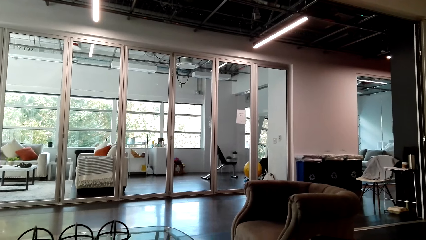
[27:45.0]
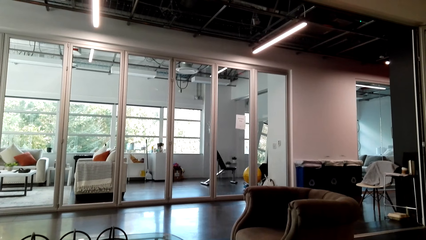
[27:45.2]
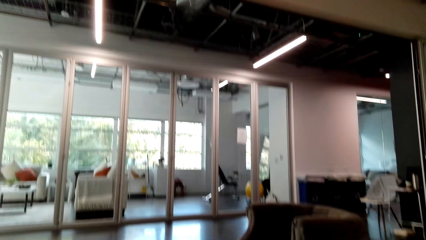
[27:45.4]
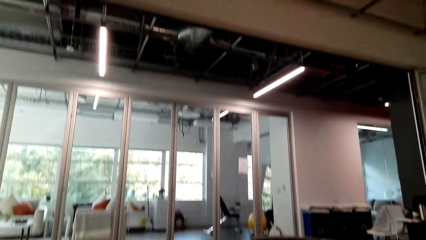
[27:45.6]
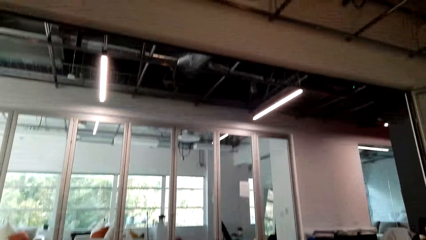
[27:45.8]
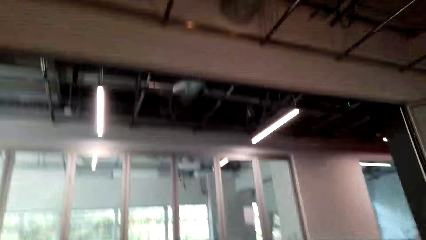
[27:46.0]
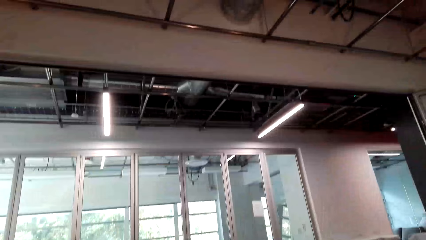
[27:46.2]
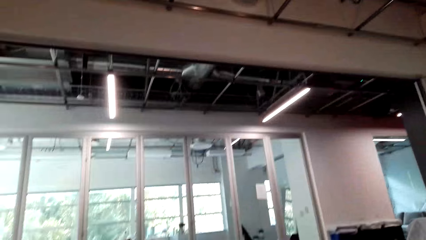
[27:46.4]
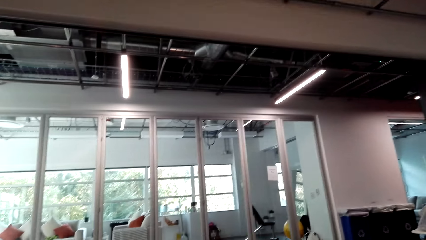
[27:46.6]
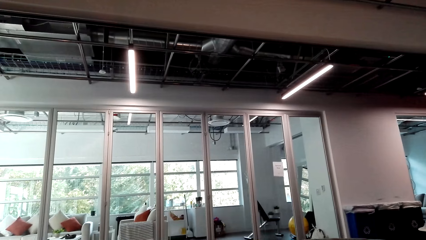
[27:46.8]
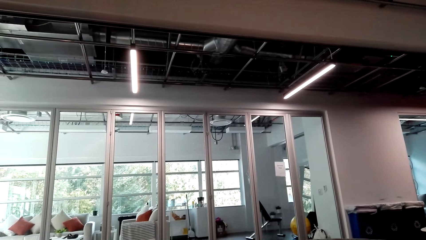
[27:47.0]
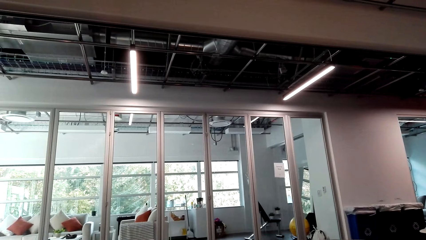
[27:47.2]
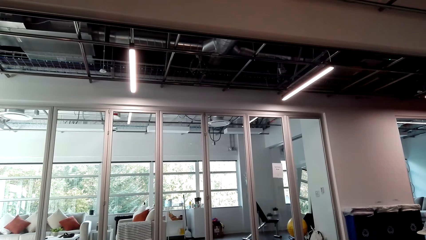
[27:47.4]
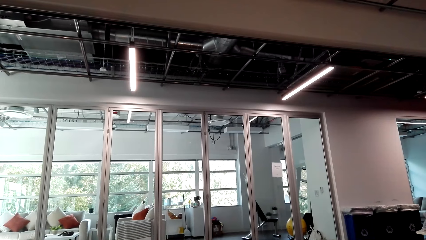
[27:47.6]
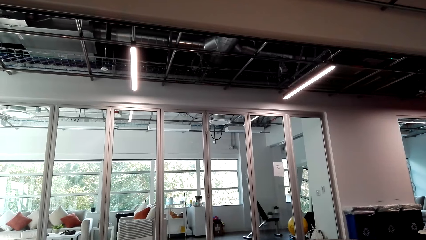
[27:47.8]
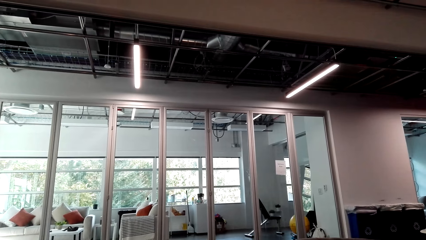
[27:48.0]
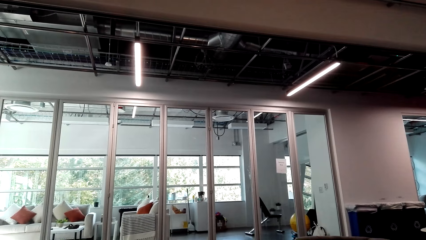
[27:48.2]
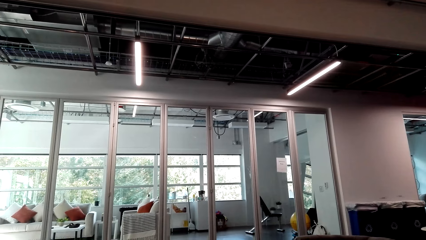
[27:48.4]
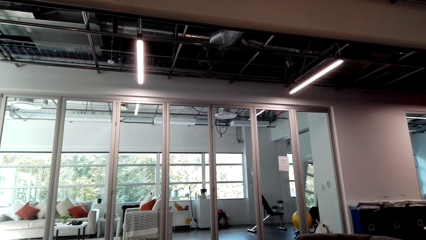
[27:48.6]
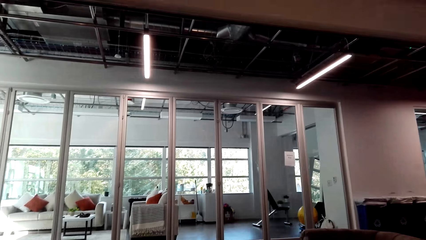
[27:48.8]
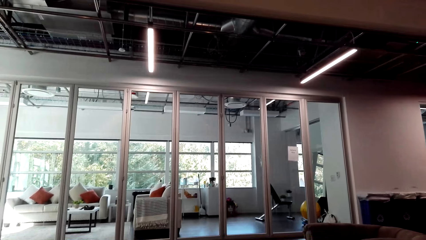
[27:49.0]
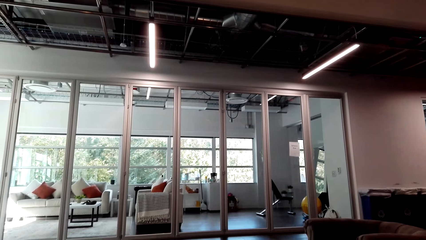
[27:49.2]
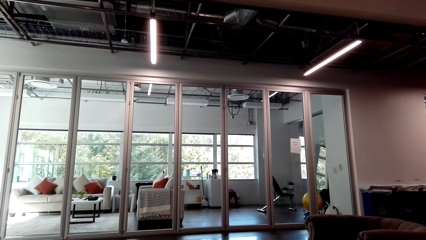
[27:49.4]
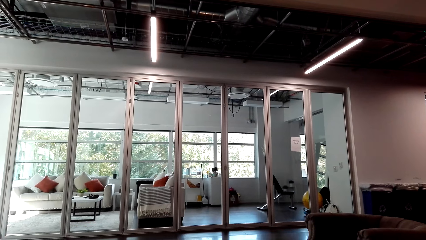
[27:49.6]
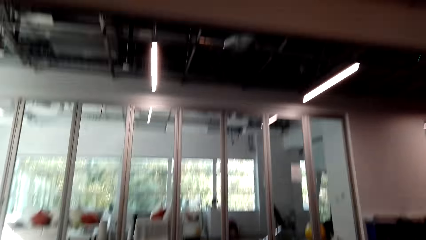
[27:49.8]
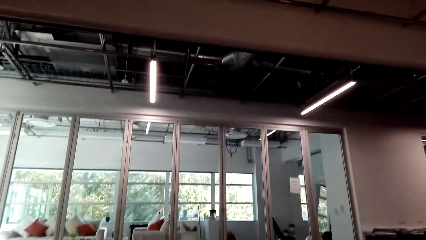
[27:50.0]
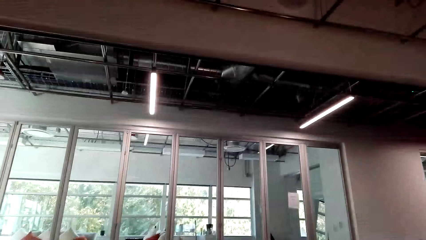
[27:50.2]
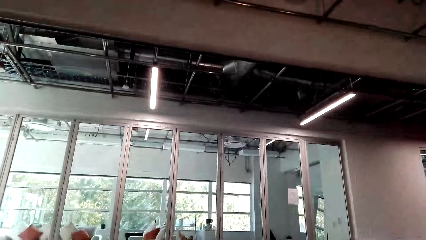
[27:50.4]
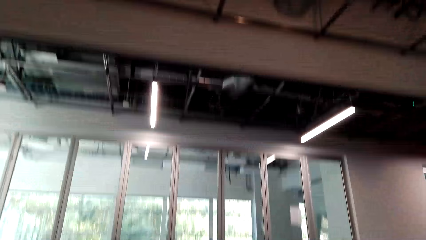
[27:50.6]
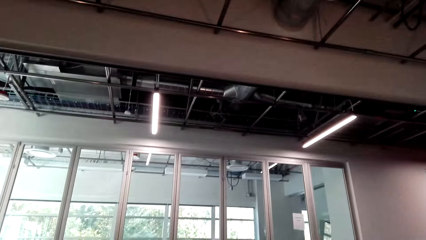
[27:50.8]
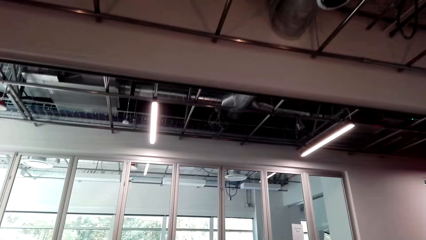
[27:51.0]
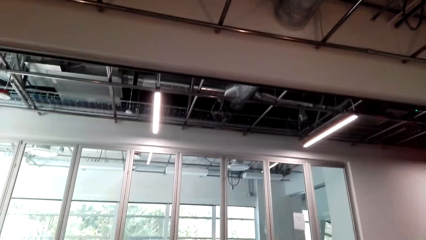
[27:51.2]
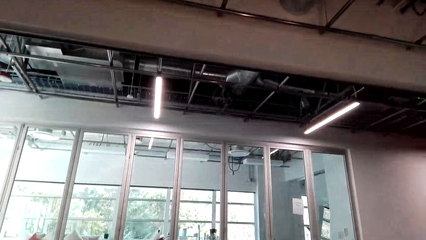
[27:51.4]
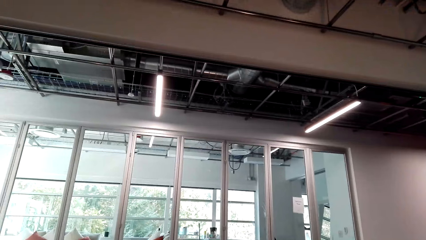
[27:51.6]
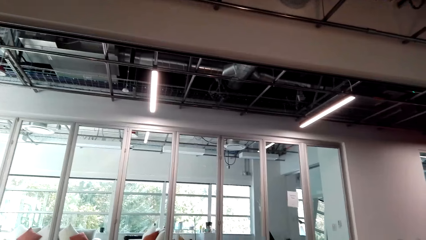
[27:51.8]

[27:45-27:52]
The camera wearer looks around.

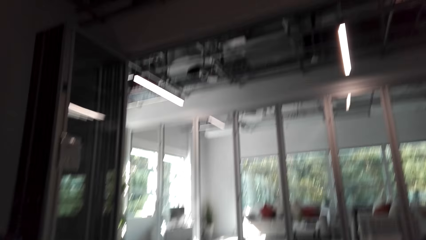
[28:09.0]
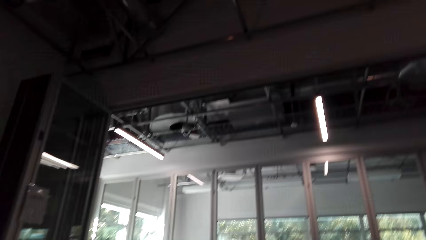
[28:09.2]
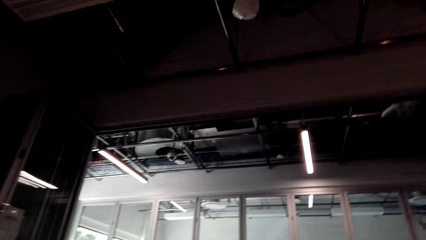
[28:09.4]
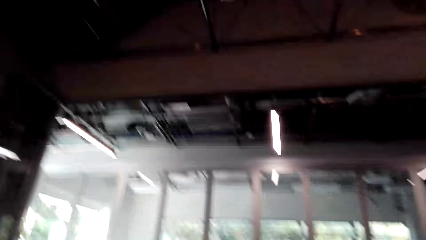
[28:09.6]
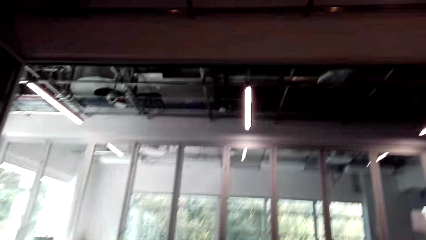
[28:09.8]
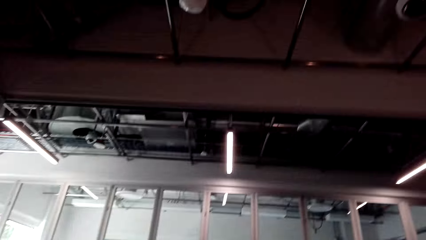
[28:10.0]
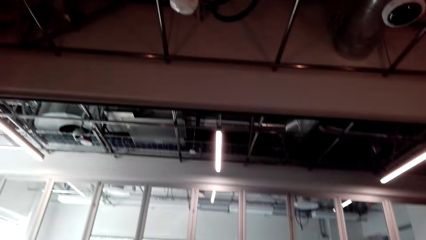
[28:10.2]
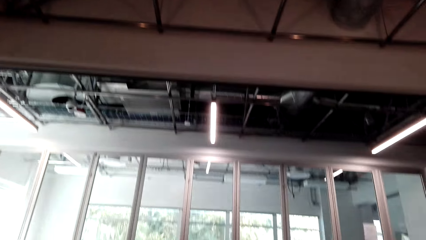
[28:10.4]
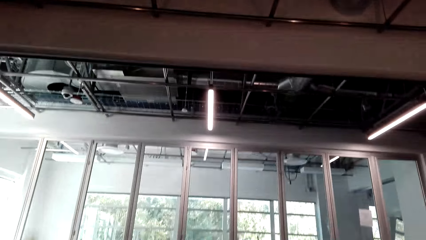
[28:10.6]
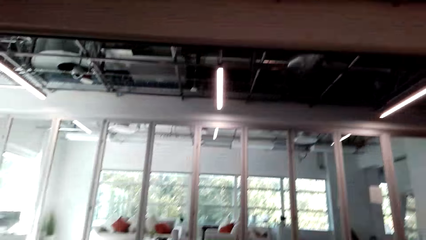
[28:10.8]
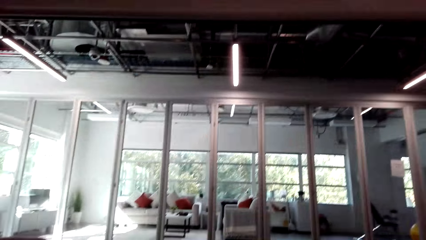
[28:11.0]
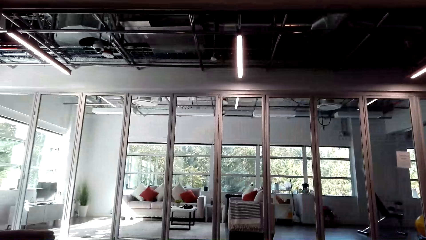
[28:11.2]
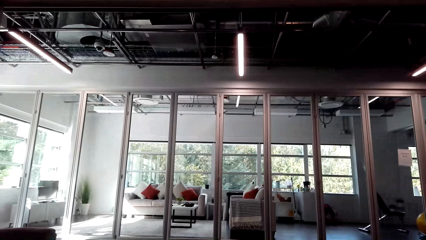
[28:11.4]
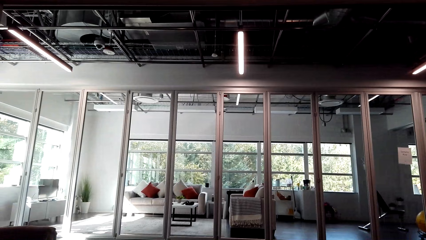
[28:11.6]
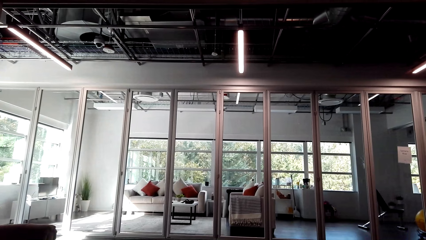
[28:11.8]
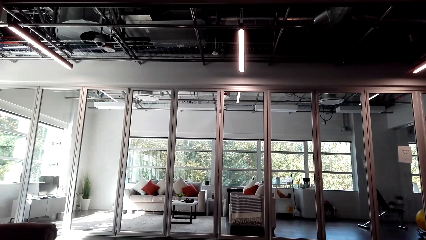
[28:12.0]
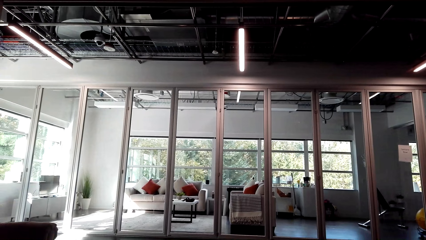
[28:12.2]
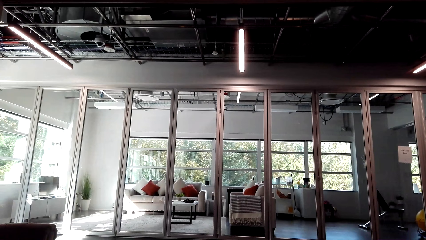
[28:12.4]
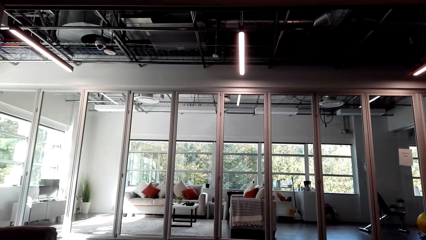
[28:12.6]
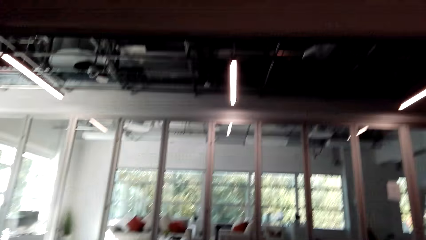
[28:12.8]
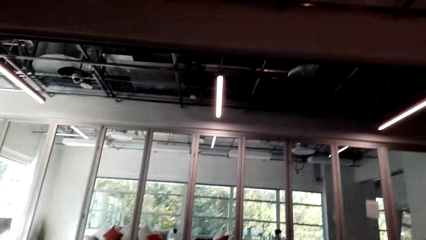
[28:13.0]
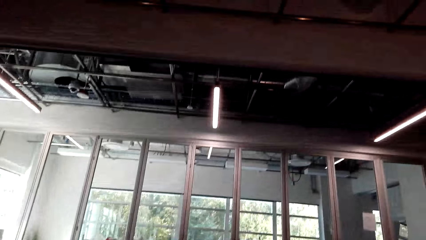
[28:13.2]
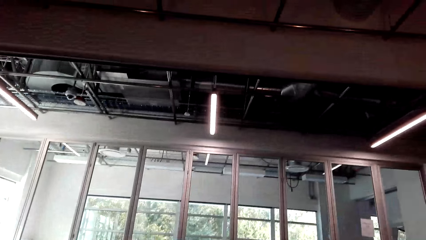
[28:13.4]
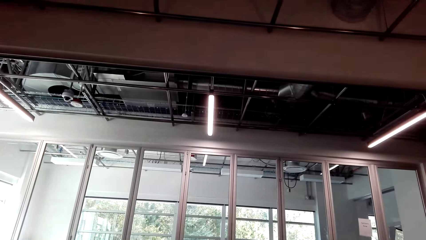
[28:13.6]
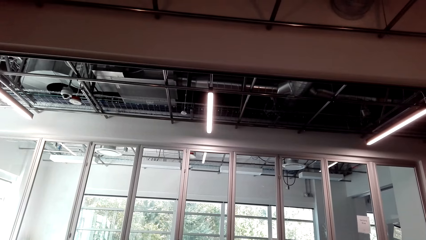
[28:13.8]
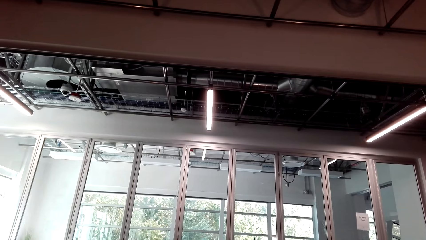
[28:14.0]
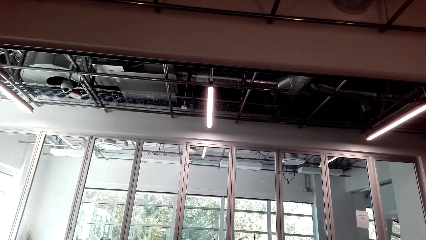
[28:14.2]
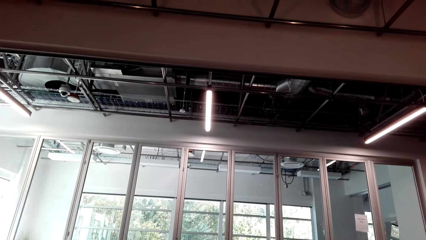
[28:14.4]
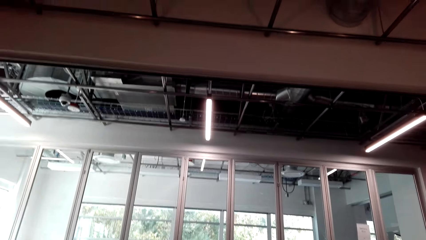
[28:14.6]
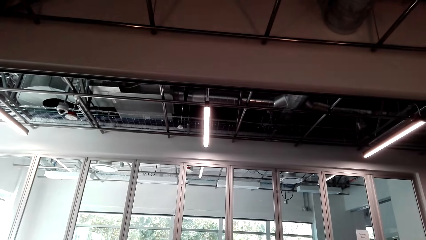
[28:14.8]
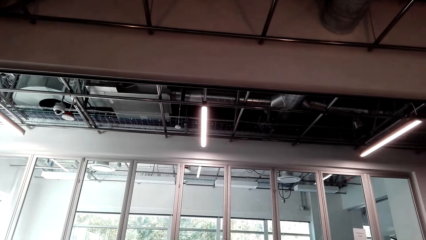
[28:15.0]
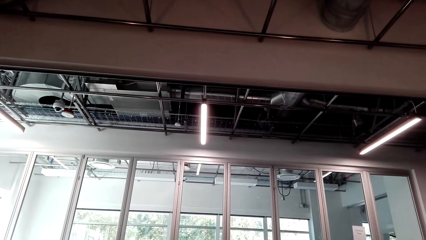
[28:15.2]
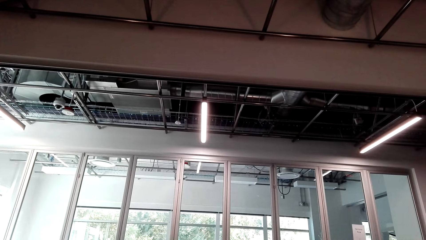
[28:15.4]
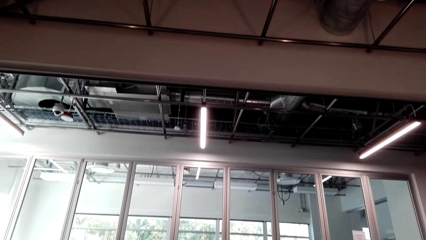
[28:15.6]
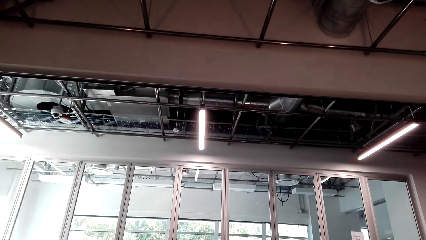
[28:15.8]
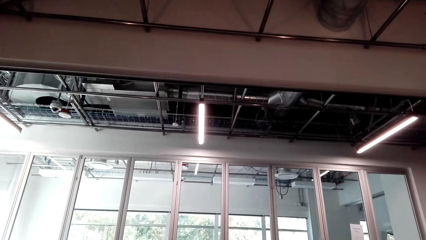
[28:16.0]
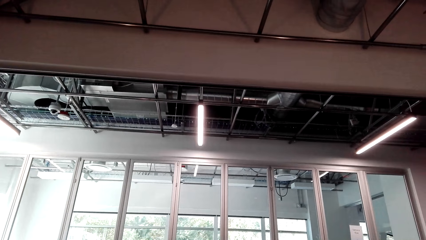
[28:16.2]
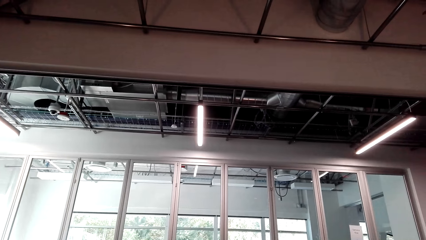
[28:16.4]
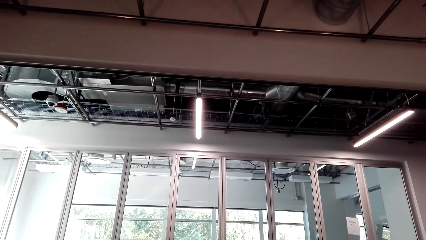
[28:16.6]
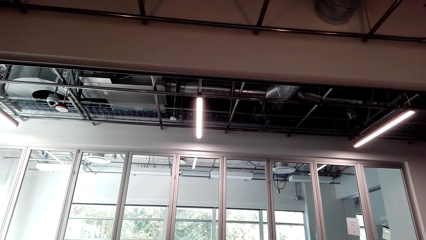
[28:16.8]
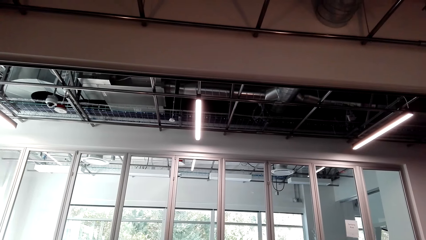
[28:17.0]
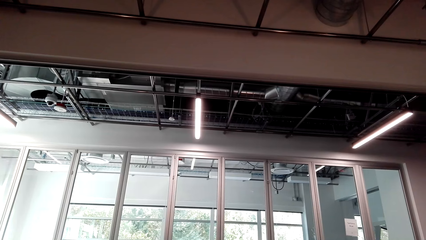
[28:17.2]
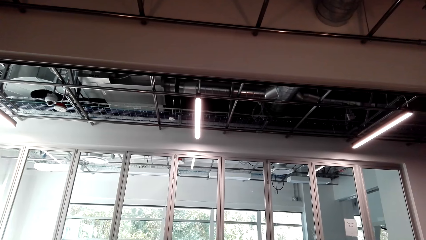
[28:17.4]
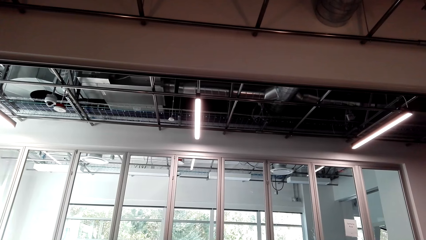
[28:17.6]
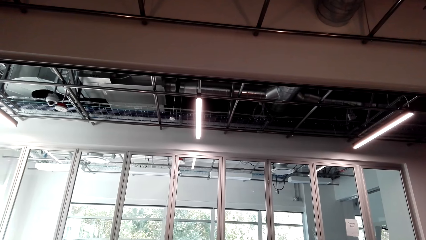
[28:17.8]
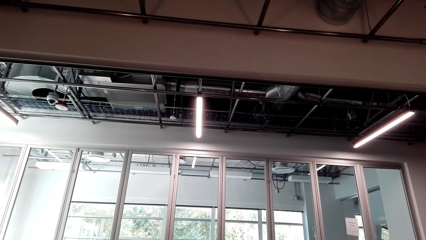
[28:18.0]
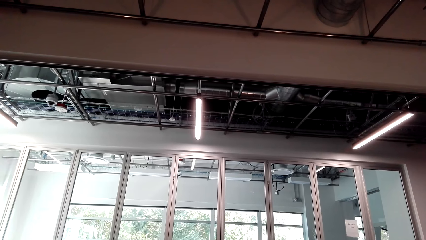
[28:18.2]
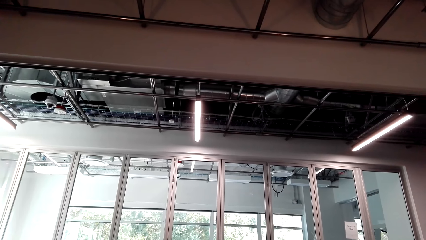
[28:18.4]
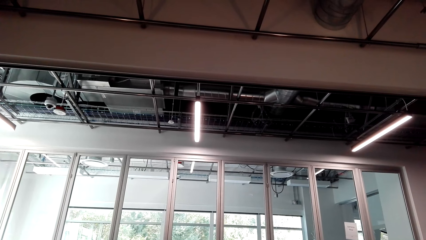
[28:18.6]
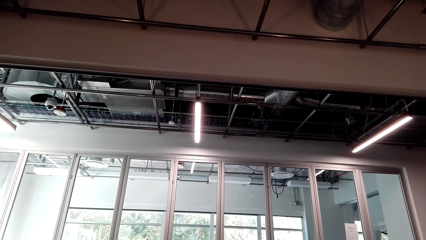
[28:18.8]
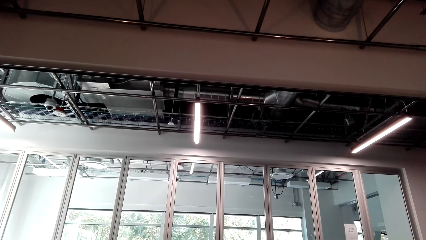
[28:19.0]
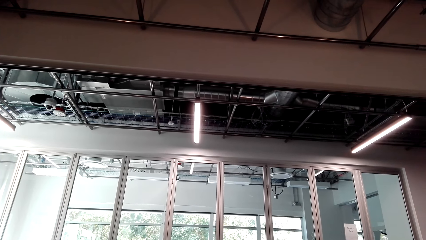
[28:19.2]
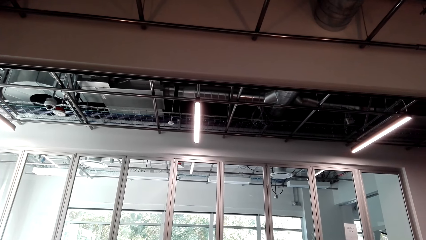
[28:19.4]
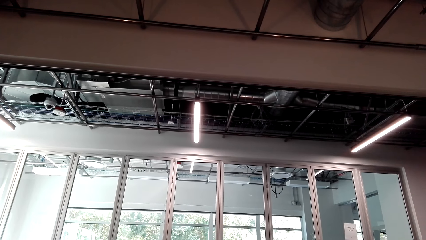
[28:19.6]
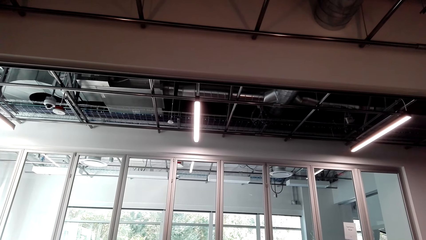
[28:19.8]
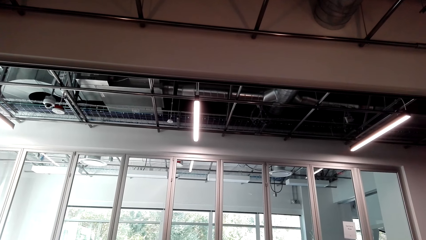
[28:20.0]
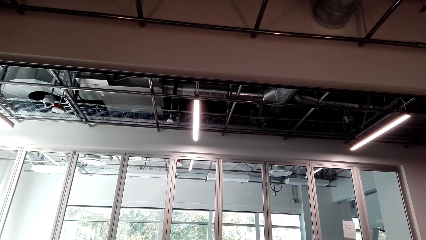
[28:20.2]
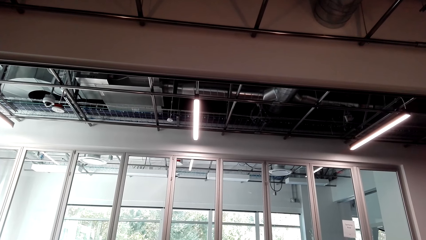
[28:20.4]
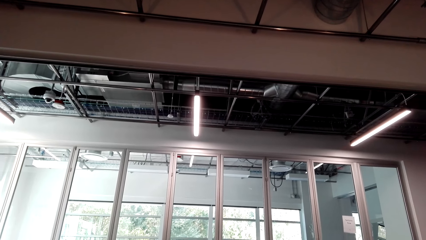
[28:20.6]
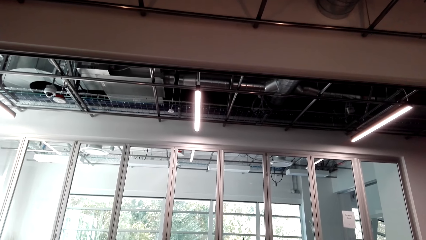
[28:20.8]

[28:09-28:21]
The camera wearer nods her head.
